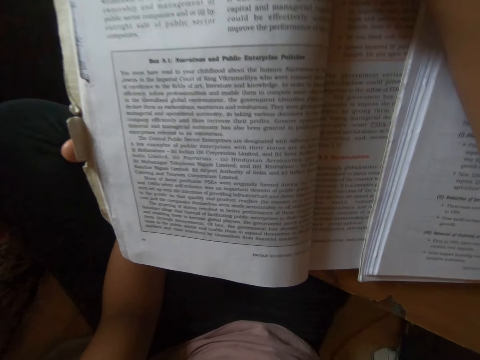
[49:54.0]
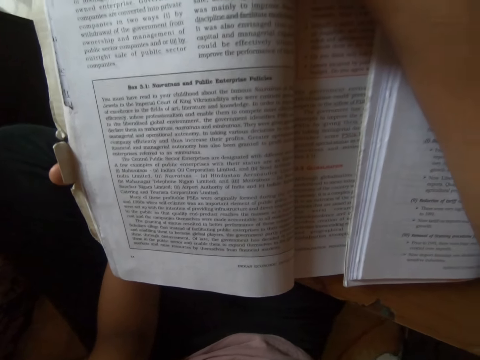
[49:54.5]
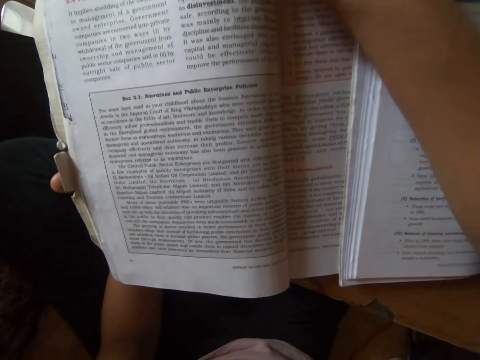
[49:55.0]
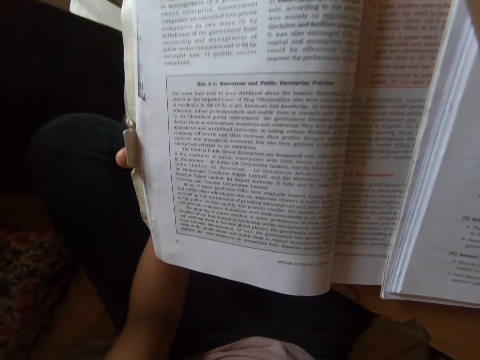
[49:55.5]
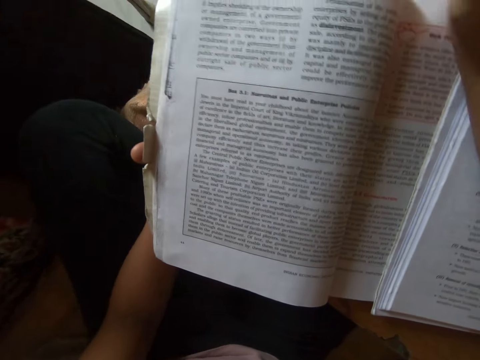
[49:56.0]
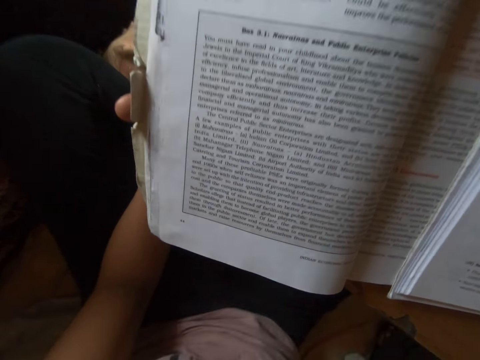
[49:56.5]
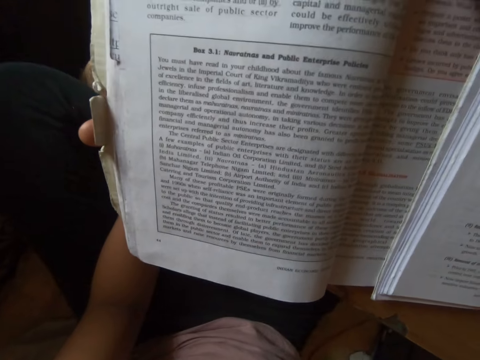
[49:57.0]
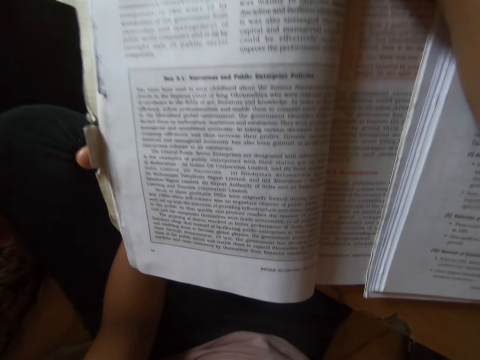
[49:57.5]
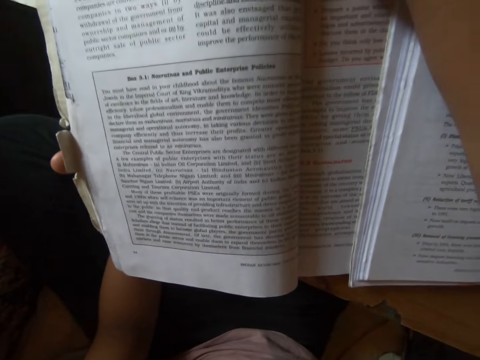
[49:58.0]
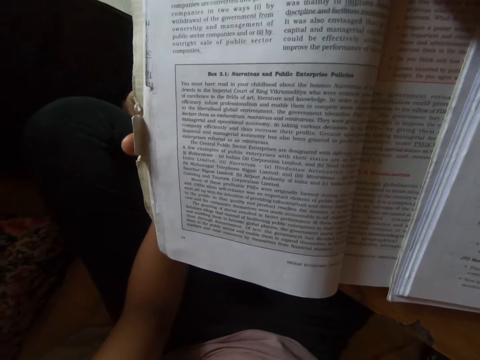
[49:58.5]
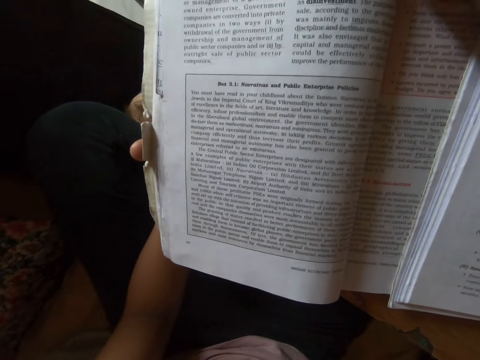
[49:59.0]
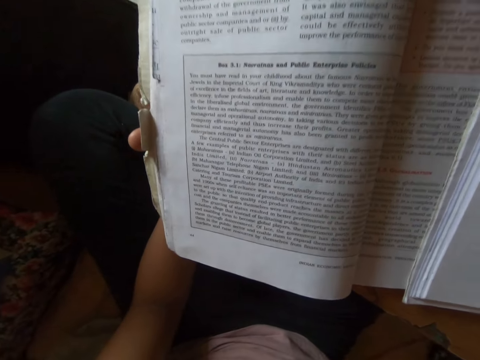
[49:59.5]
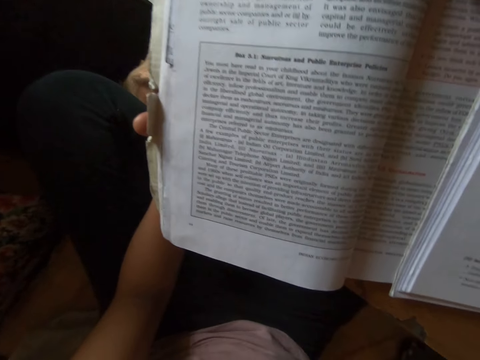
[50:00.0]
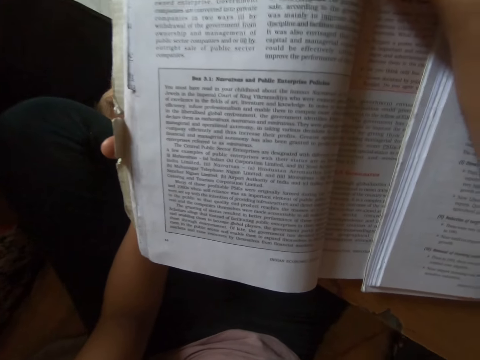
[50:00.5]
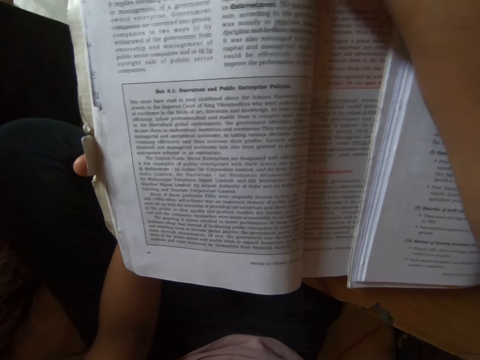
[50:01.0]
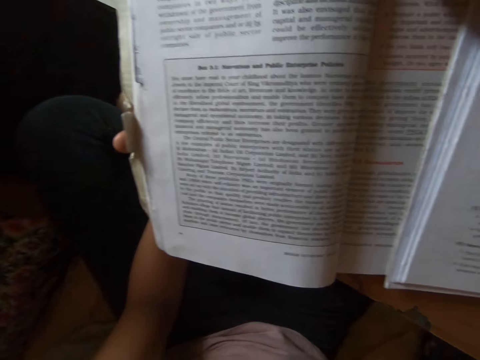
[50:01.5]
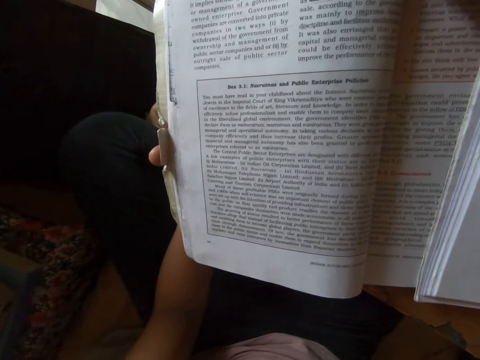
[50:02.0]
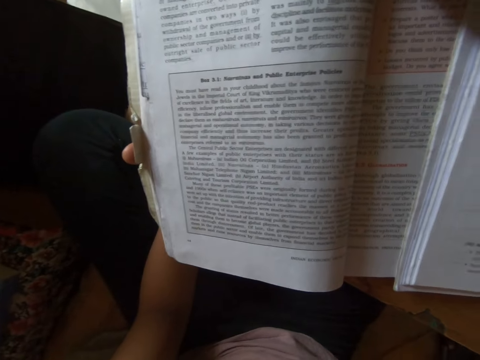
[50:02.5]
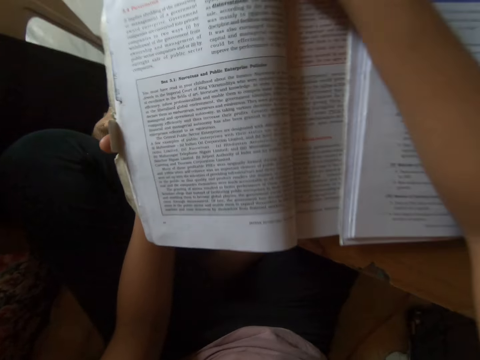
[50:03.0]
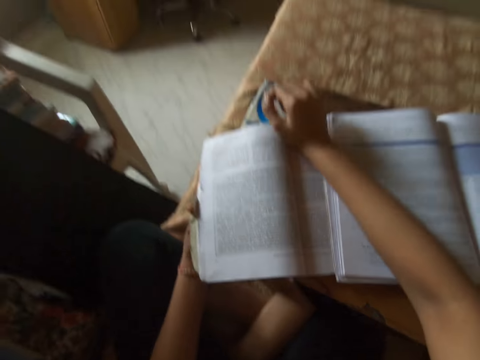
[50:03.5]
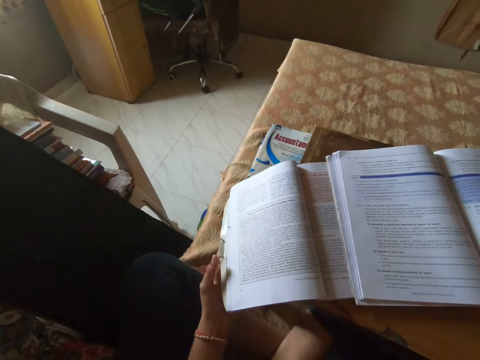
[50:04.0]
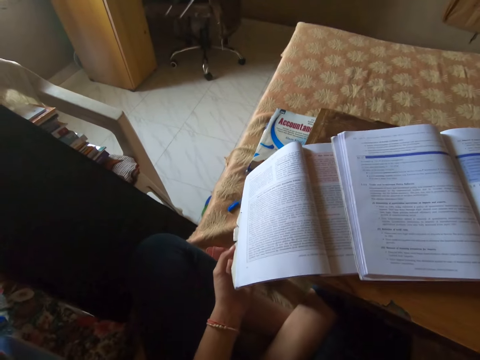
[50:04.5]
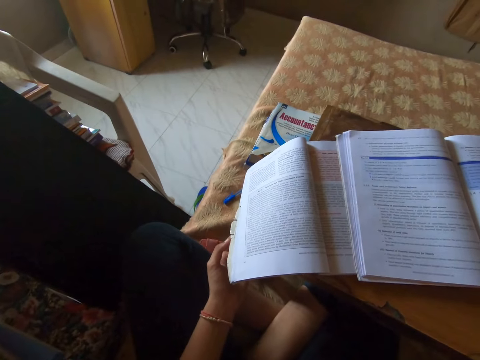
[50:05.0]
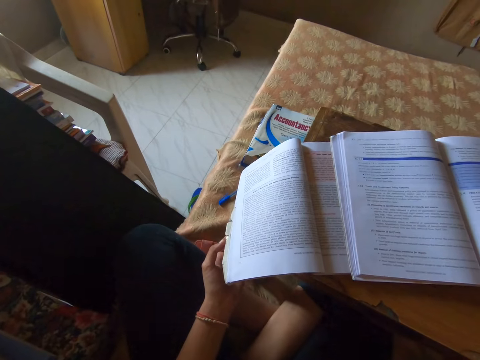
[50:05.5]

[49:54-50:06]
The camera wearer moves her hand. She removes her hand on the textbook.

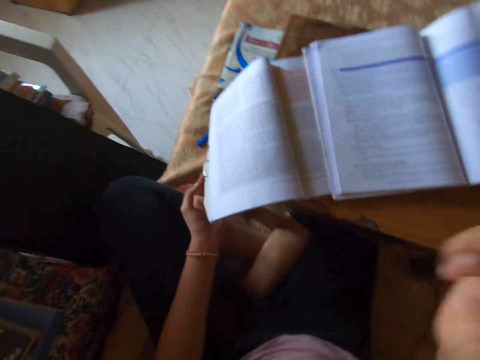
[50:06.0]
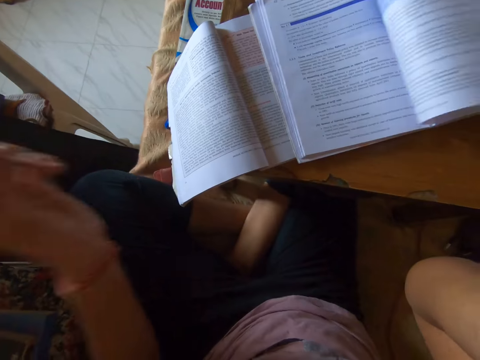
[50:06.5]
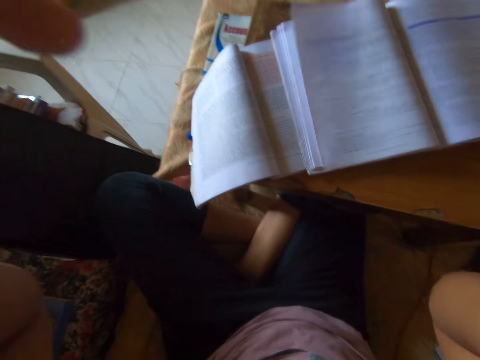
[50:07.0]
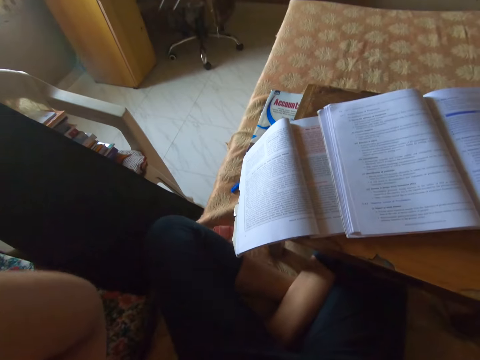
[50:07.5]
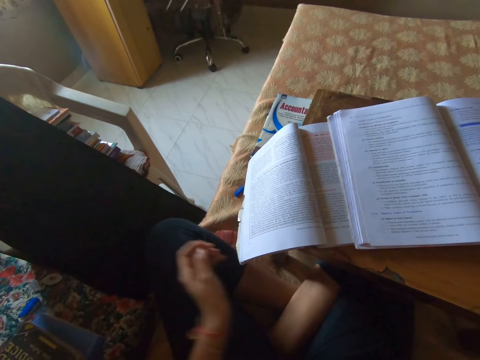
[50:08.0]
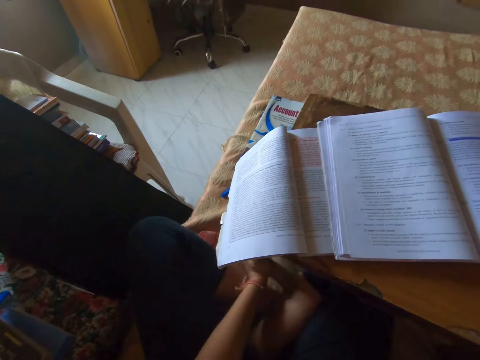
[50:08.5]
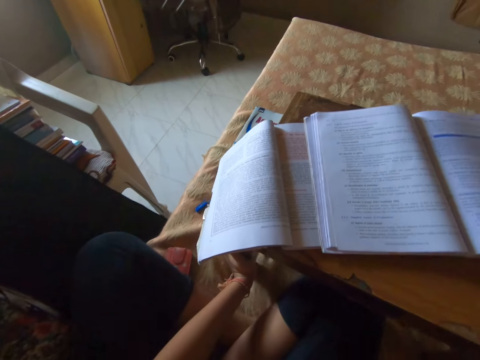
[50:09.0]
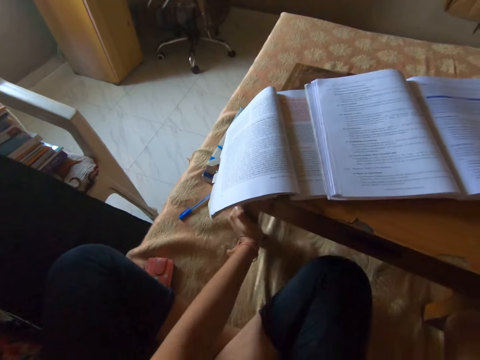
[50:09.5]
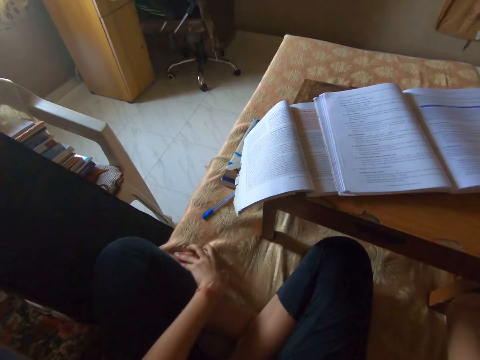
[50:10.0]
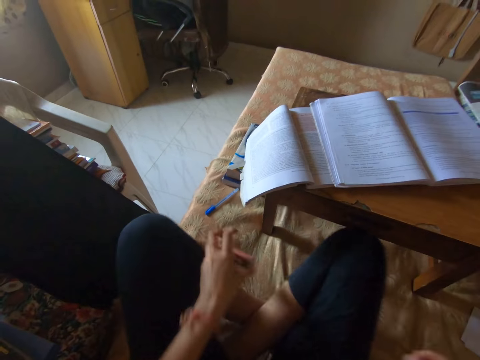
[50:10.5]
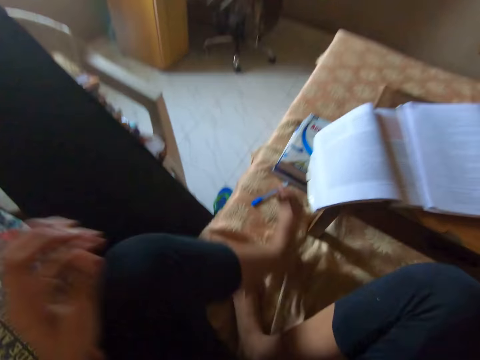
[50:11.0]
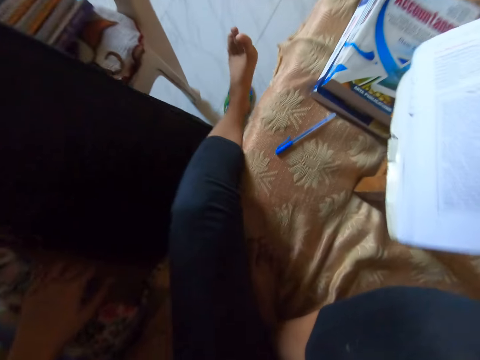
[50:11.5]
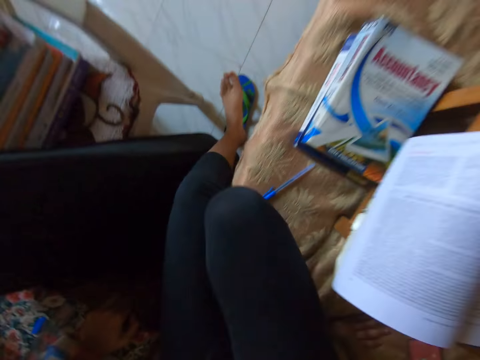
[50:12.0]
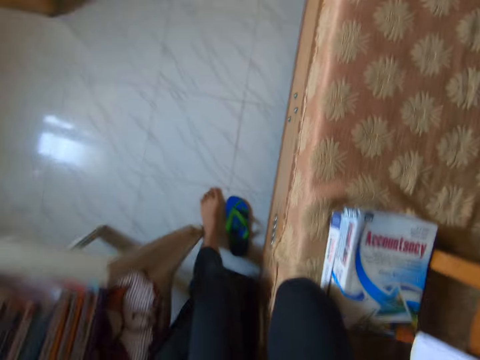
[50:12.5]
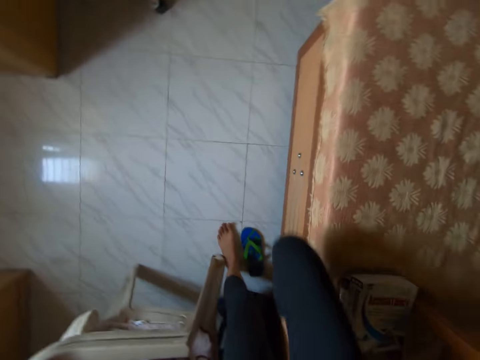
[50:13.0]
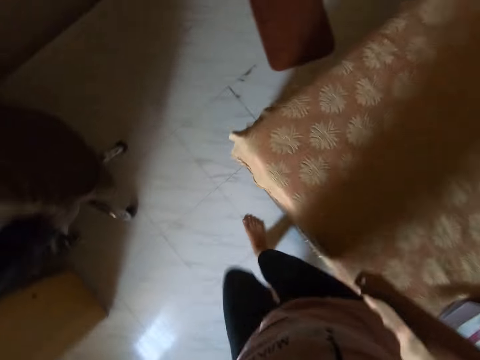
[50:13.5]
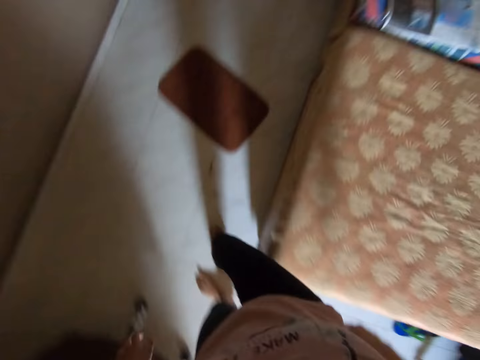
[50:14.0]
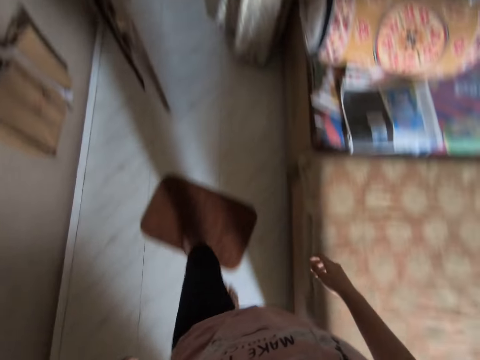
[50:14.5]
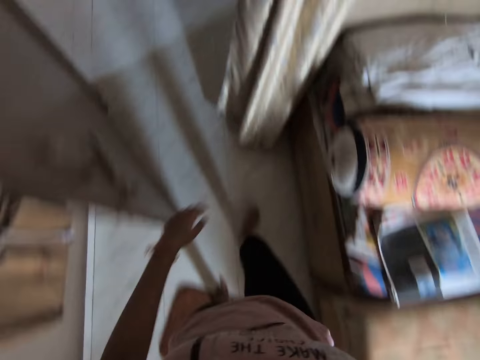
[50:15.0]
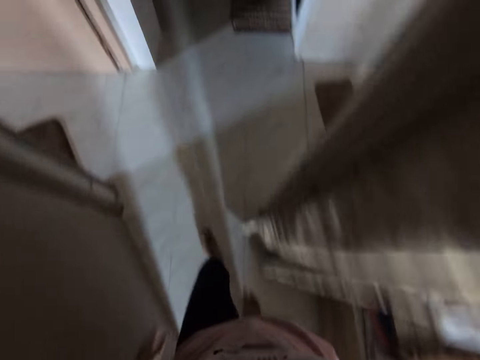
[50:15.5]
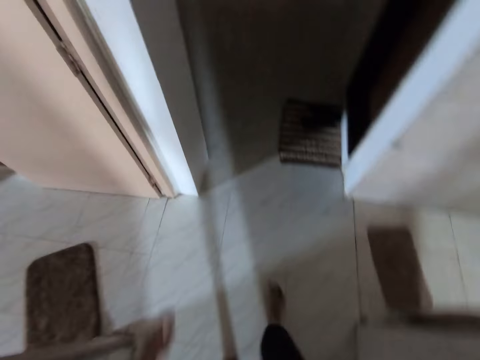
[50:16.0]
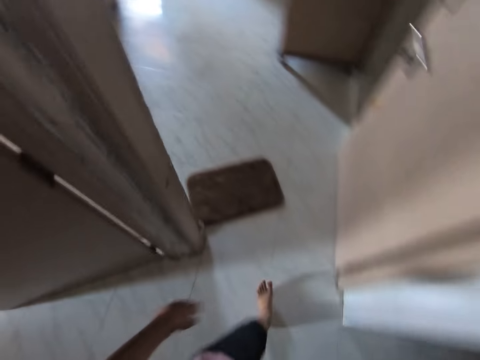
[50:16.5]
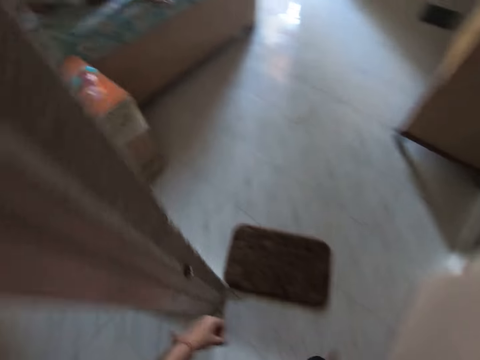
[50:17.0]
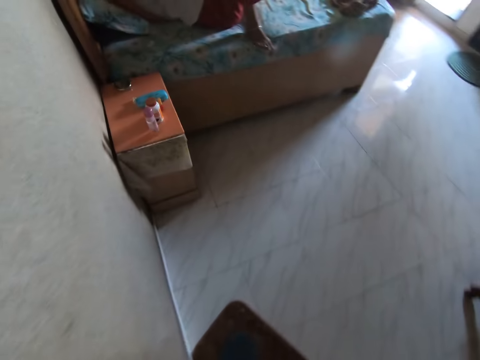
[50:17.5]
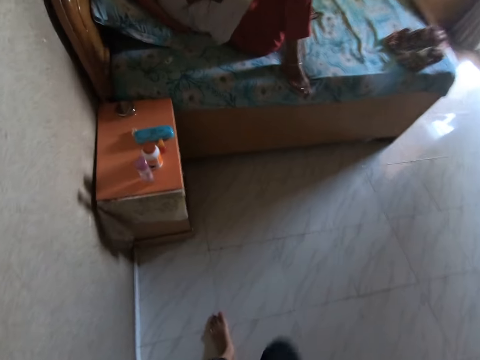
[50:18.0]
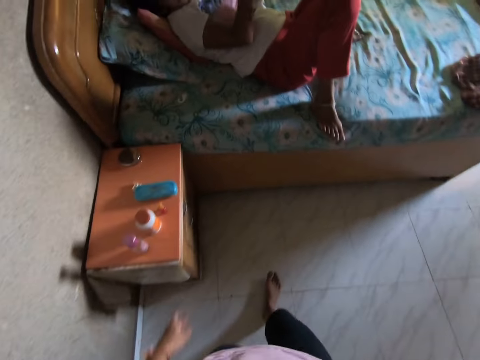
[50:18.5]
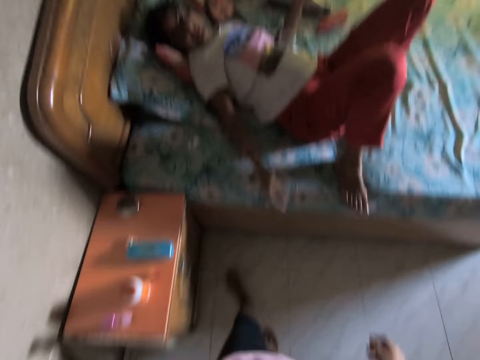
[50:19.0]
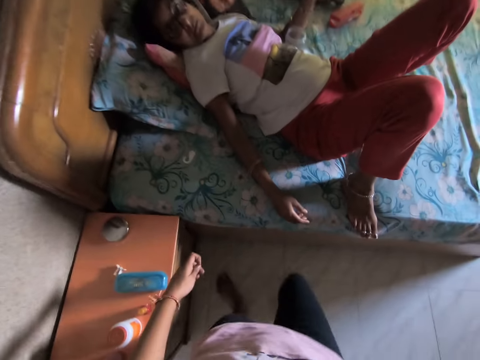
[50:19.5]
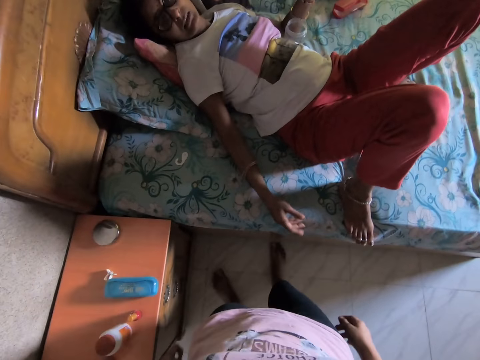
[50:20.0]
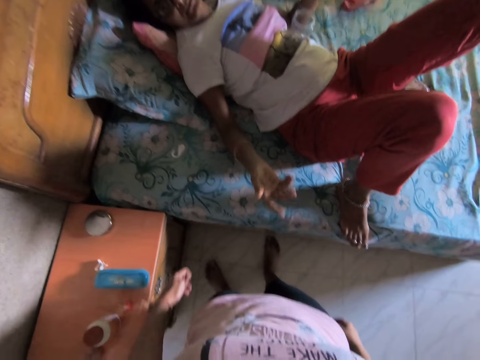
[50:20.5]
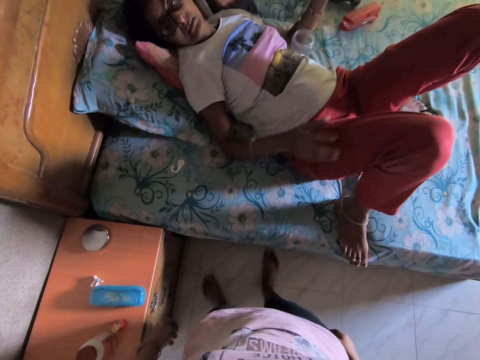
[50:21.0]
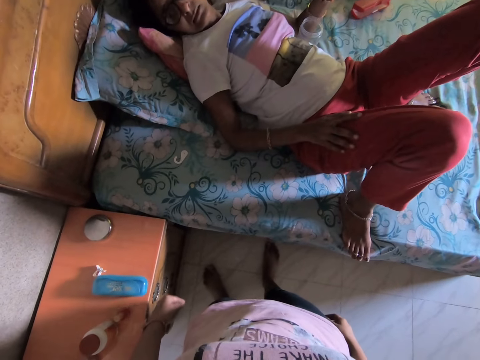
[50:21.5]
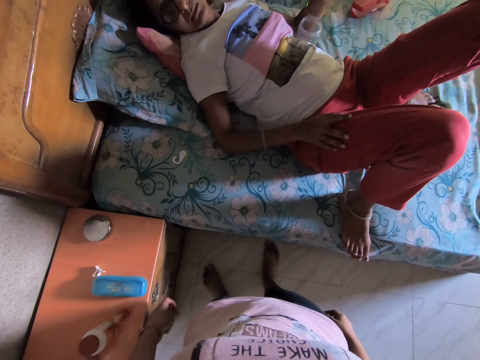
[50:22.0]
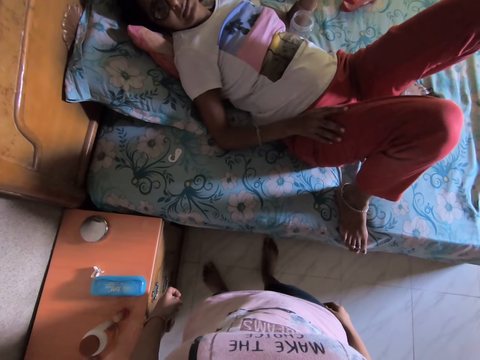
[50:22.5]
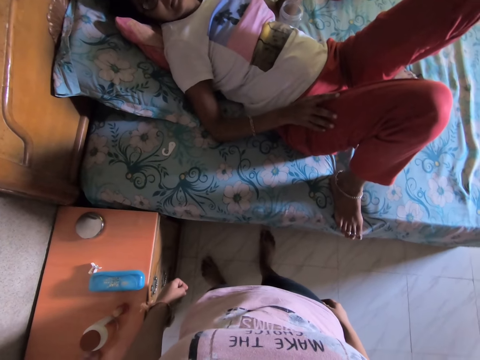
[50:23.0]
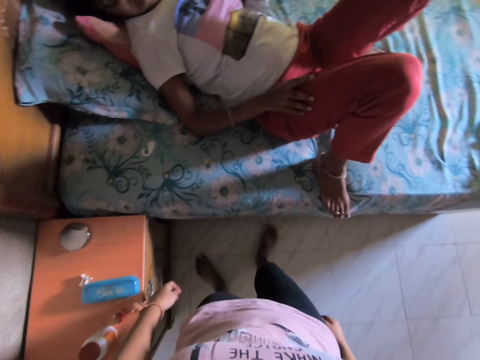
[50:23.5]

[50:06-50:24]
The camera wearer touches the camera on her head with her right hand. She raises her left hand. She drops her left hand. She pushes the table aside. She picks up a phone on the bed. She passes the phone to her right hand. She stands up from the bed. She walks to the other room. She interacts with a woman. The woman moves her hand and lifts the hand.
